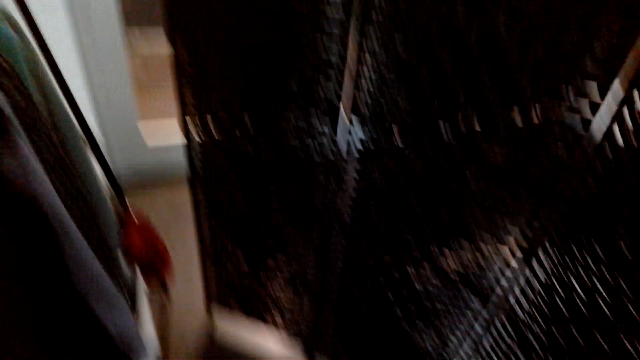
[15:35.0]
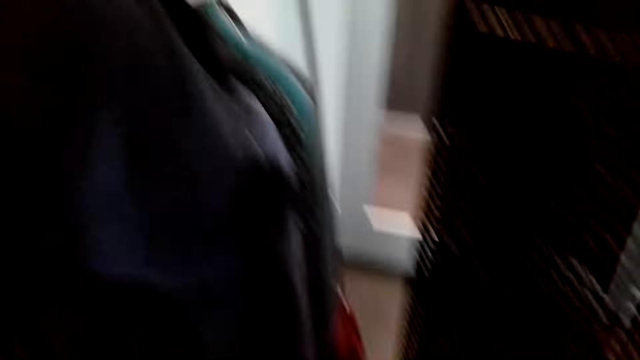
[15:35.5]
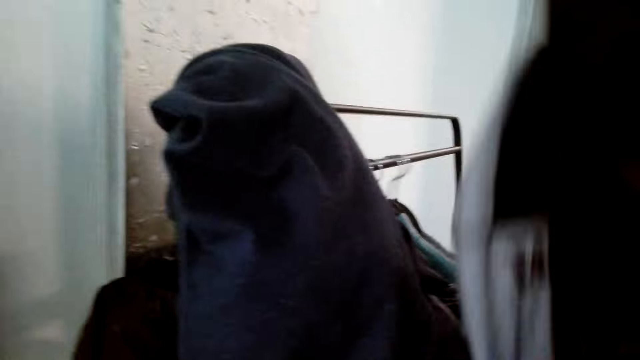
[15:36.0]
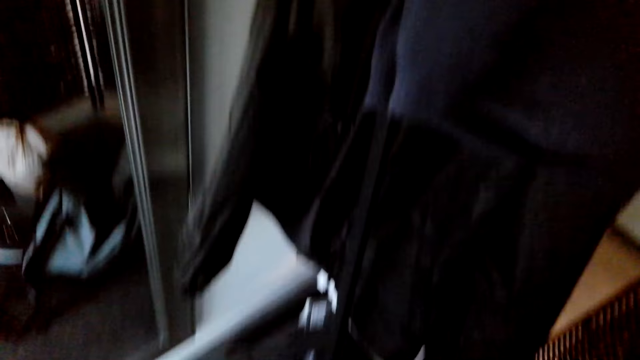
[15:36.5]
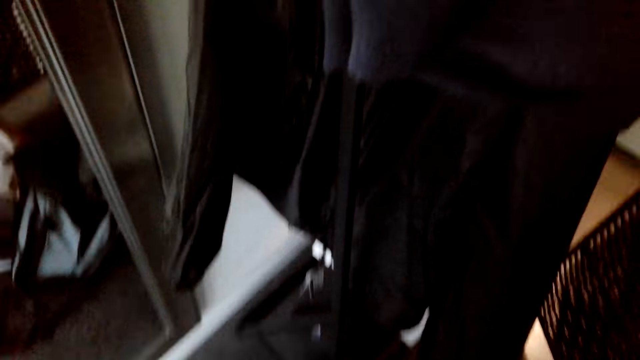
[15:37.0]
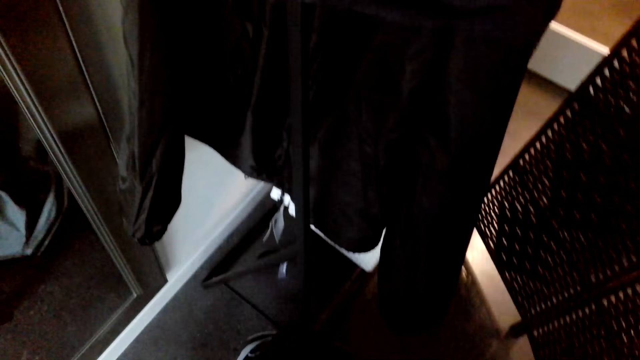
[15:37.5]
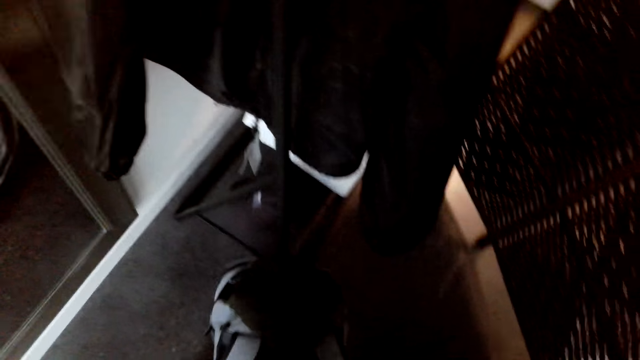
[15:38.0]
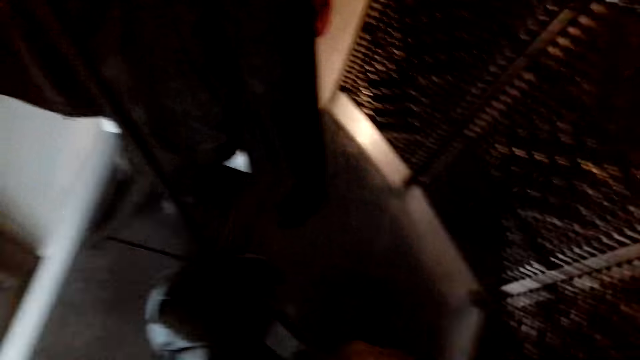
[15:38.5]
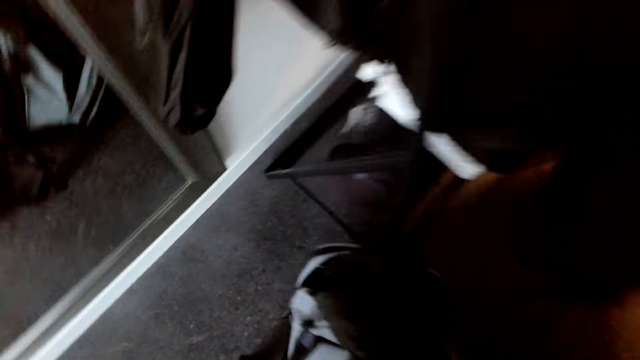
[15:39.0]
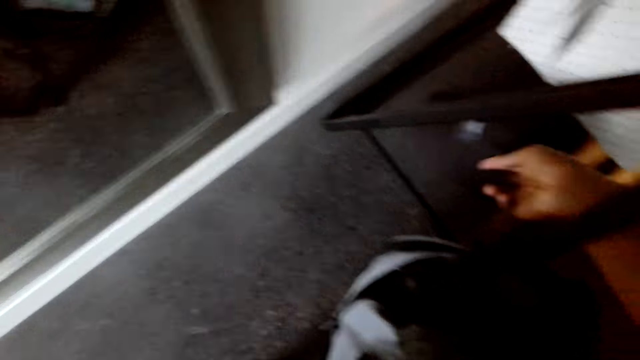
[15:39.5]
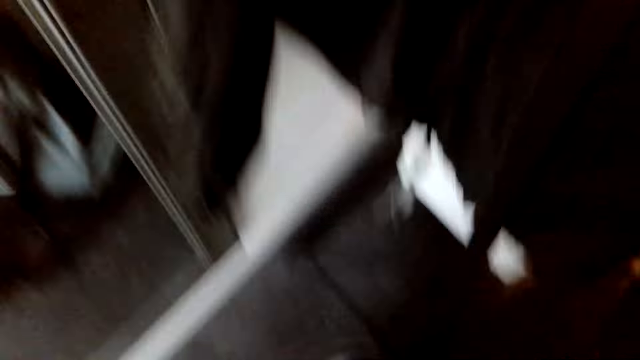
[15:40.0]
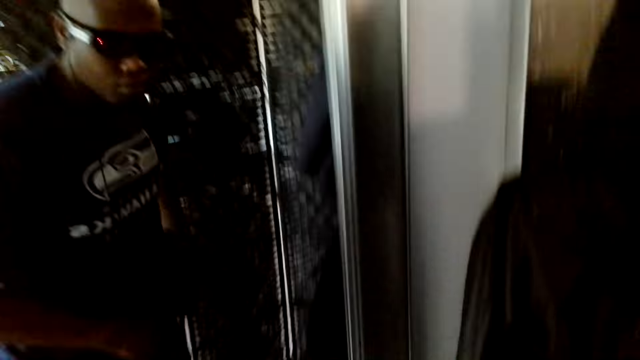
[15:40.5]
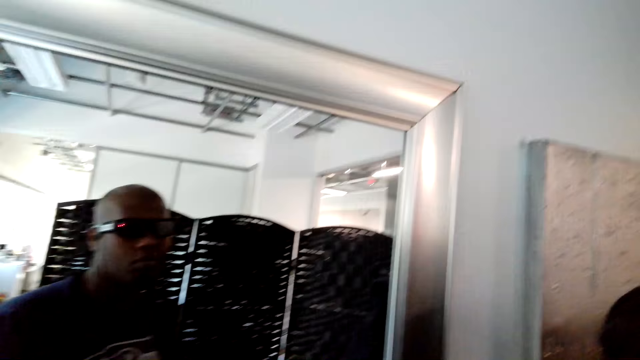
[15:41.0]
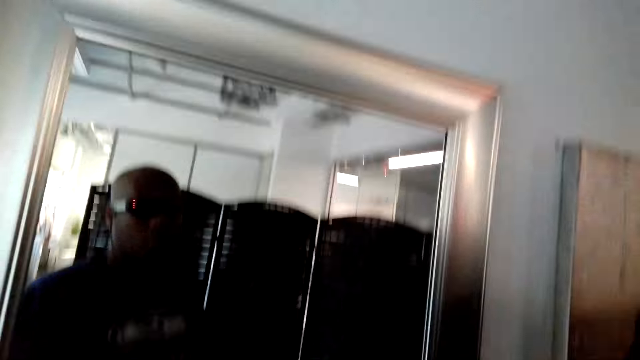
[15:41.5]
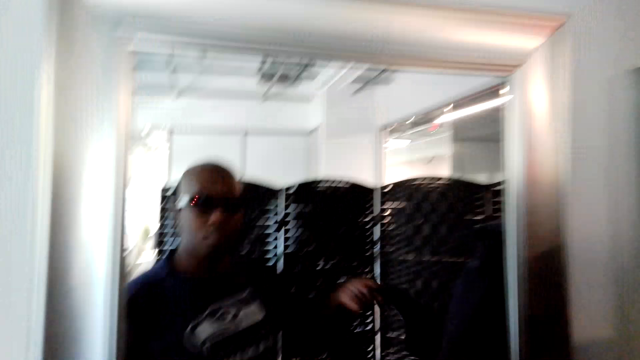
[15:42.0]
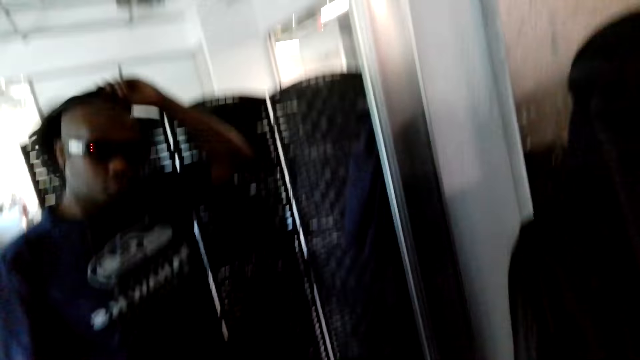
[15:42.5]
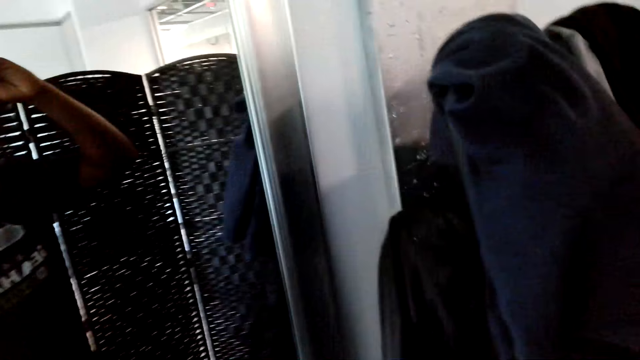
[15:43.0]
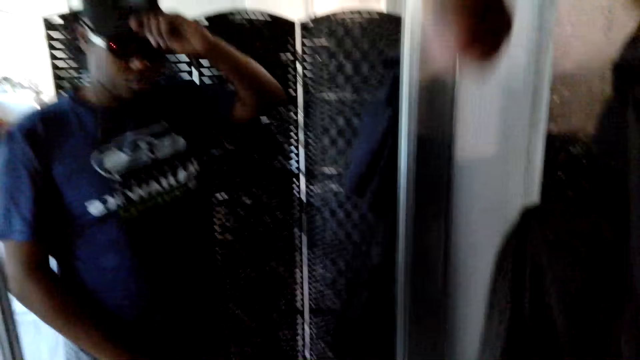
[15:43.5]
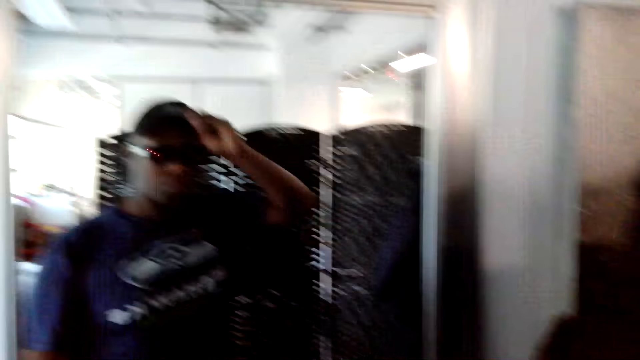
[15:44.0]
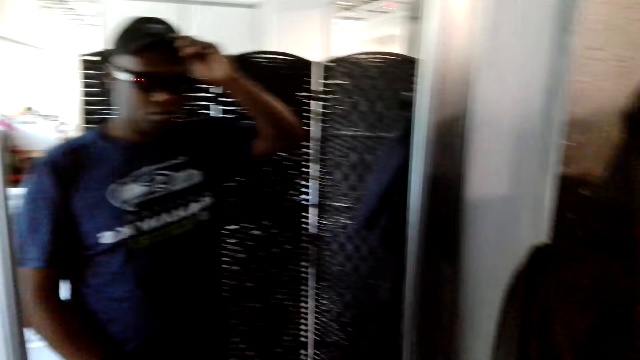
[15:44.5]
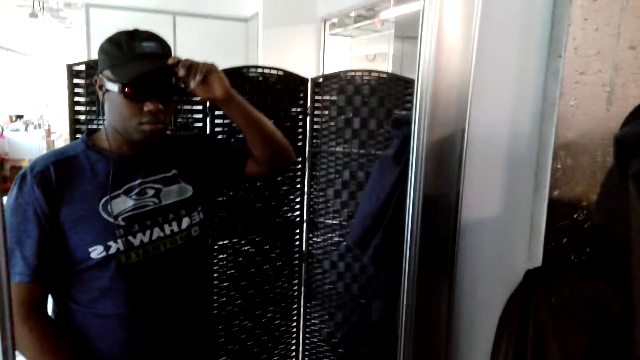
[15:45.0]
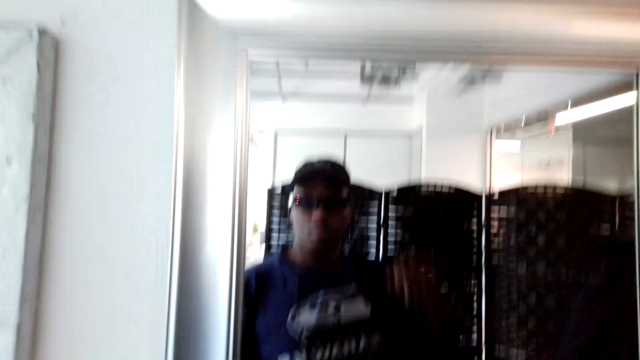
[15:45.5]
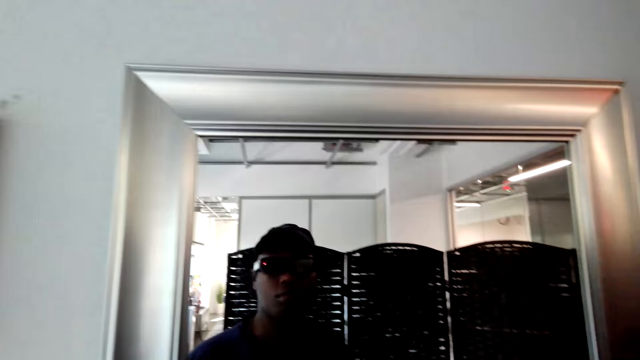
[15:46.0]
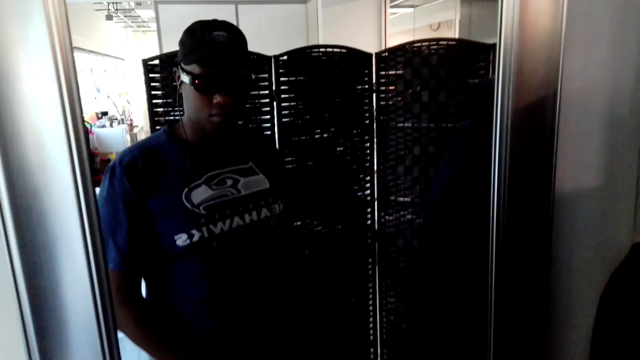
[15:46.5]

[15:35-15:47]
The camera wearer looks around the house. They put the sweater on the clothing rack. They pick up a cap from the floor. They stand in front of a mirror. They wear the cap.

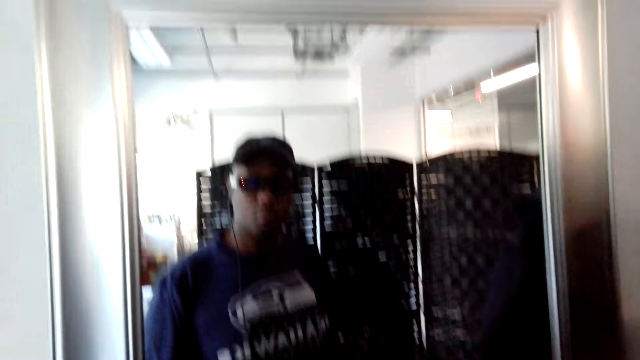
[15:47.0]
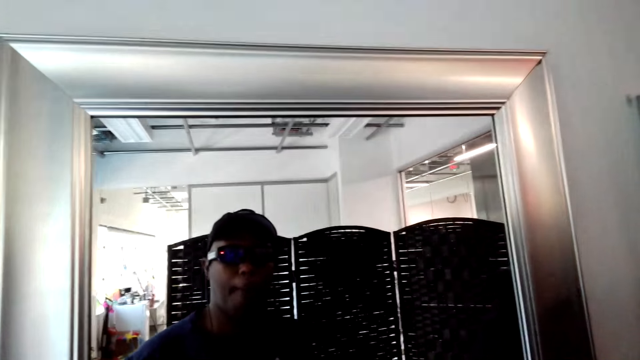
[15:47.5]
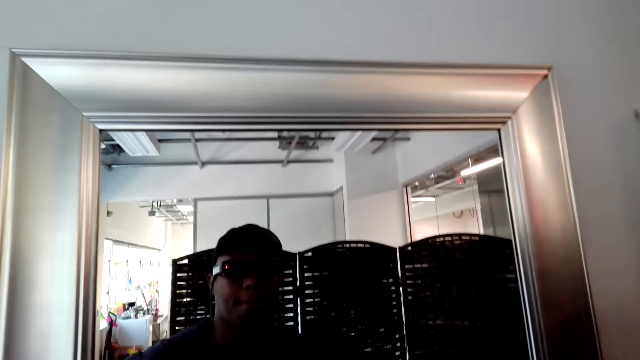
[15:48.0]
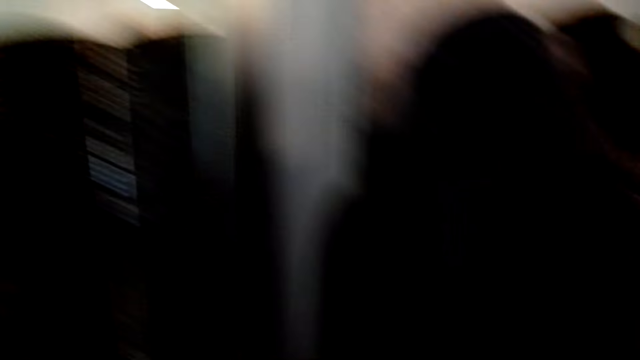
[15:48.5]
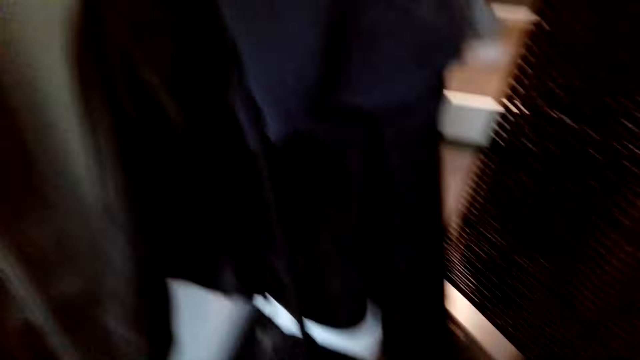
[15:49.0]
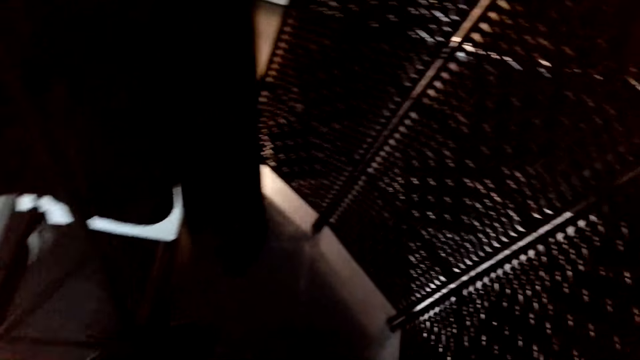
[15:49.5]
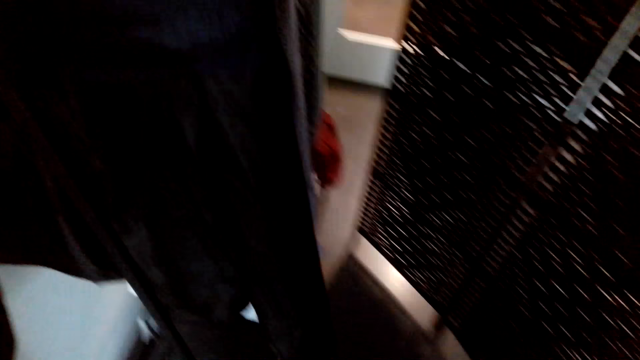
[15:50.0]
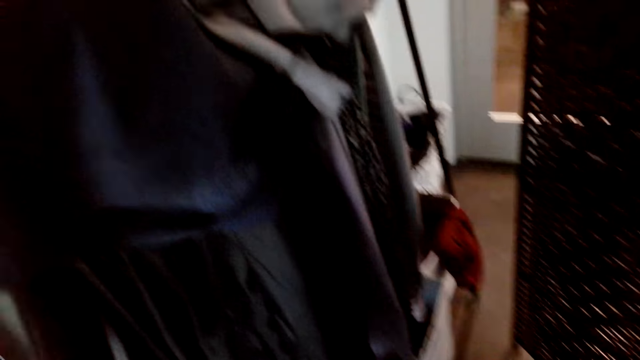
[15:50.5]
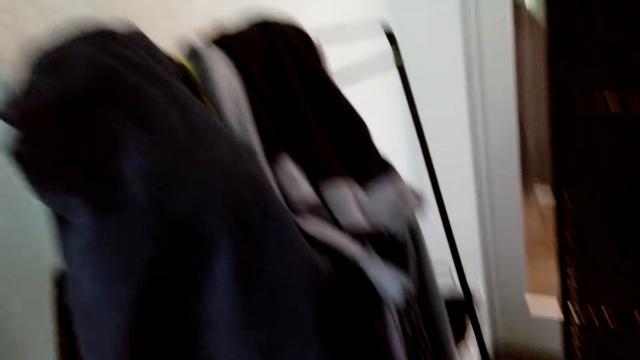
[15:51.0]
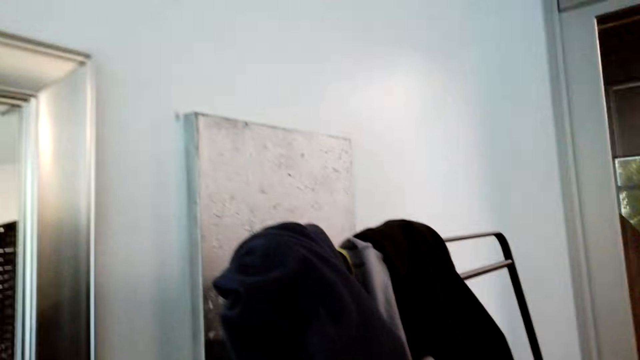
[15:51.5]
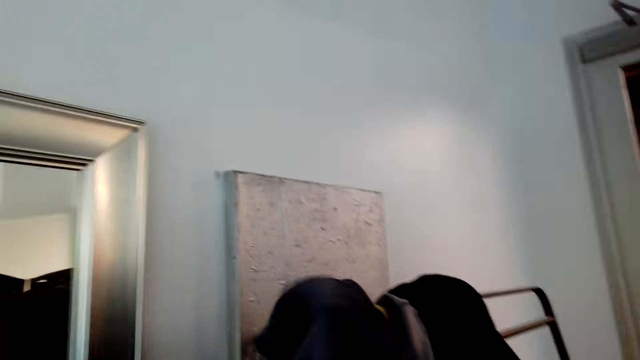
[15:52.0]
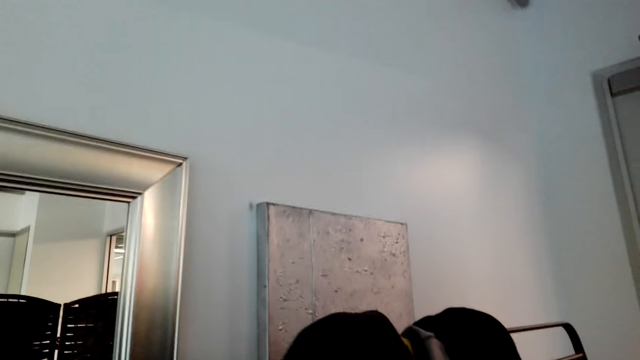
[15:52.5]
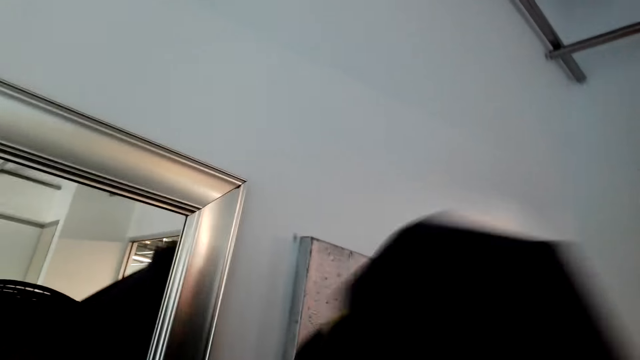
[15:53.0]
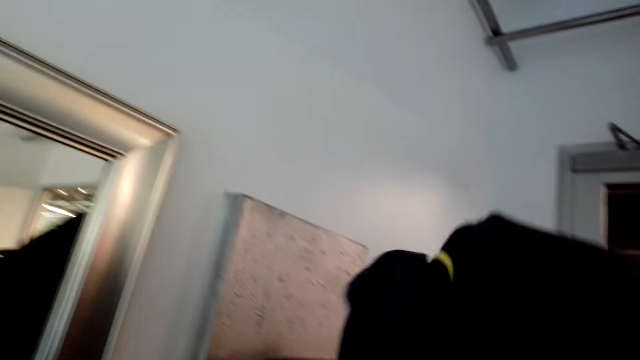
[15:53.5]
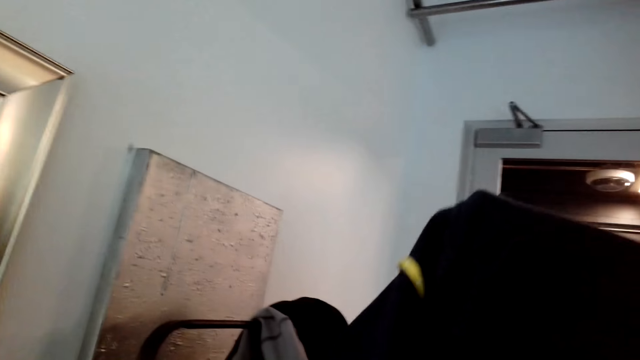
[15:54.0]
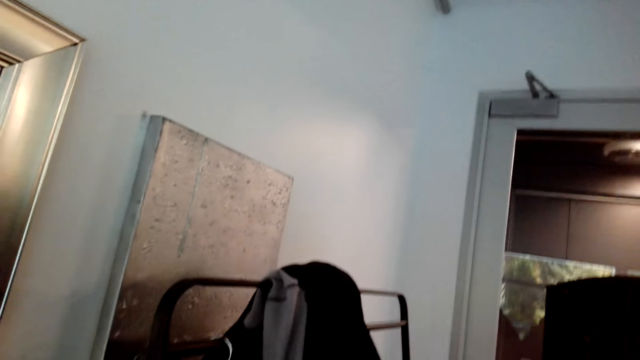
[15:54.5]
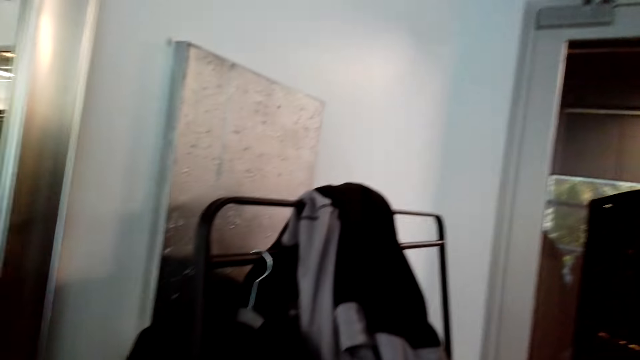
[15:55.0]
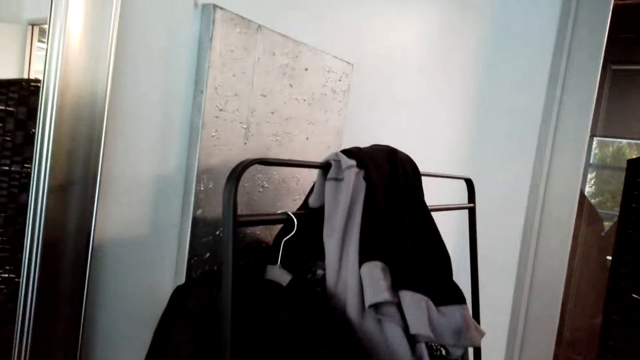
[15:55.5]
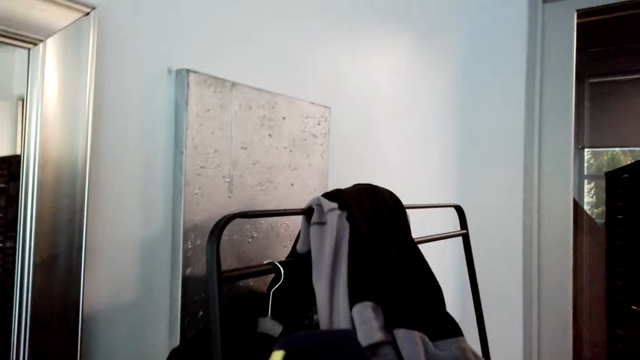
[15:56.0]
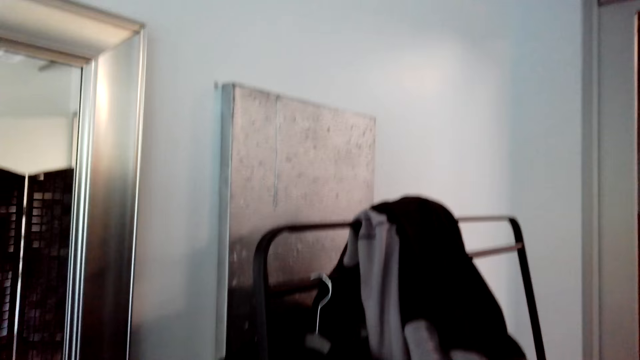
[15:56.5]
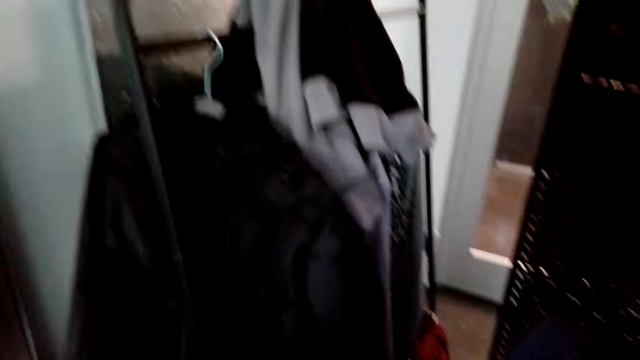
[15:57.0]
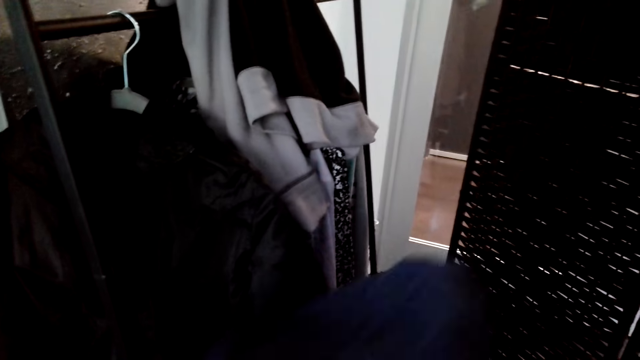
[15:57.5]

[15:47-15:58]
The camera wearer stands in front of a mirror. They look around the house. They pick up a sweater from the clothing rack.
